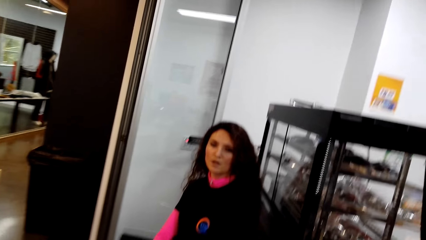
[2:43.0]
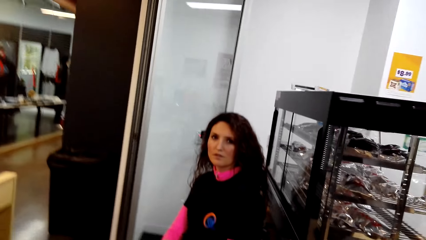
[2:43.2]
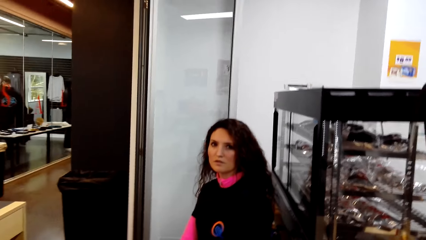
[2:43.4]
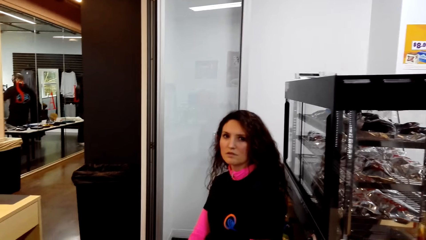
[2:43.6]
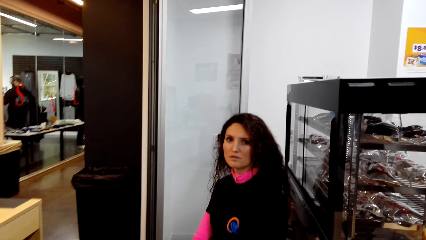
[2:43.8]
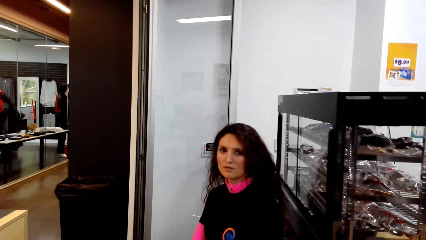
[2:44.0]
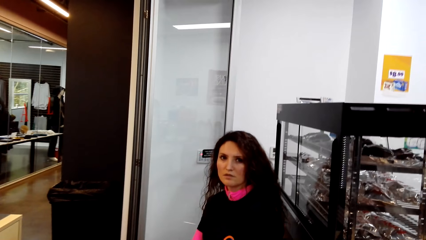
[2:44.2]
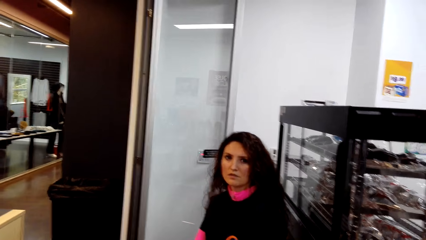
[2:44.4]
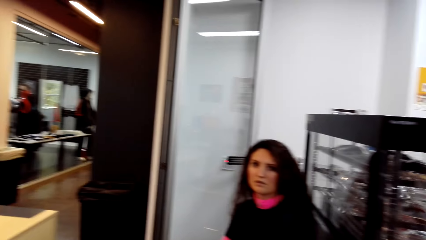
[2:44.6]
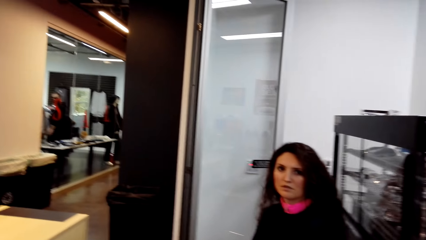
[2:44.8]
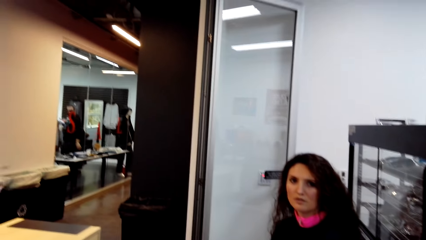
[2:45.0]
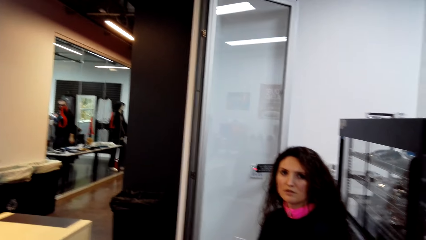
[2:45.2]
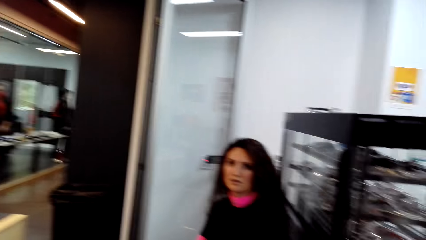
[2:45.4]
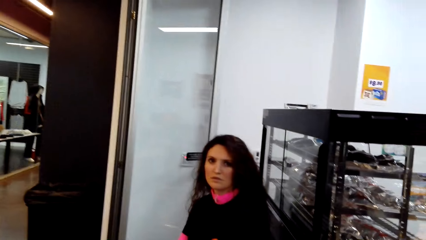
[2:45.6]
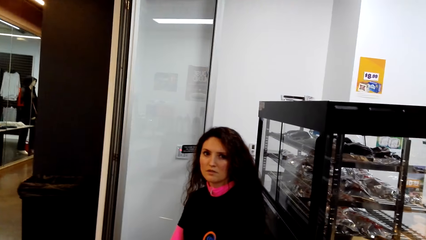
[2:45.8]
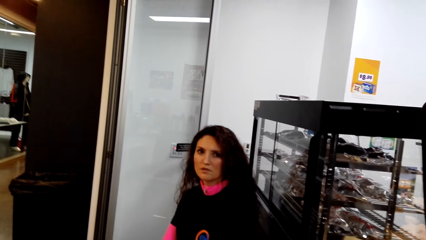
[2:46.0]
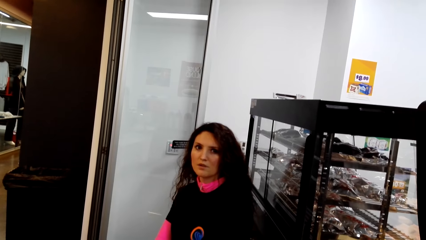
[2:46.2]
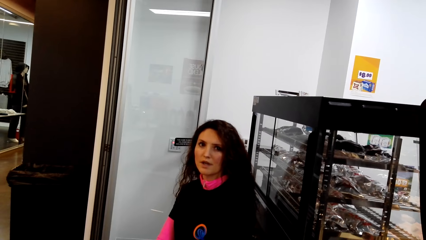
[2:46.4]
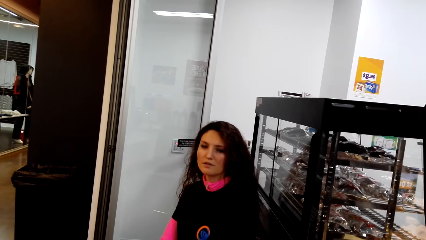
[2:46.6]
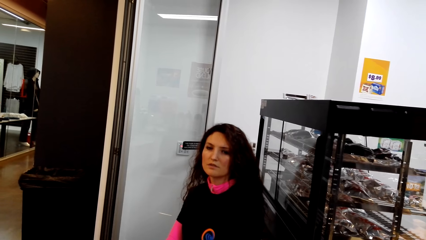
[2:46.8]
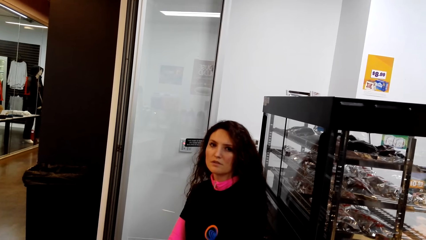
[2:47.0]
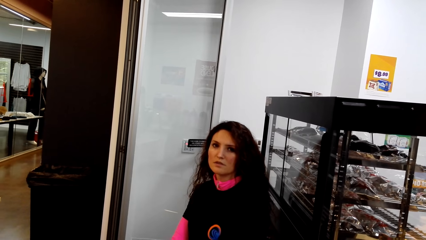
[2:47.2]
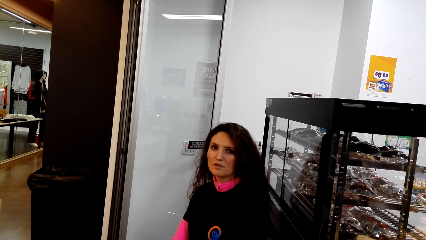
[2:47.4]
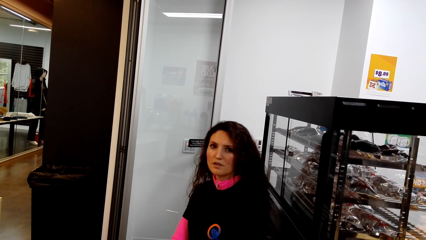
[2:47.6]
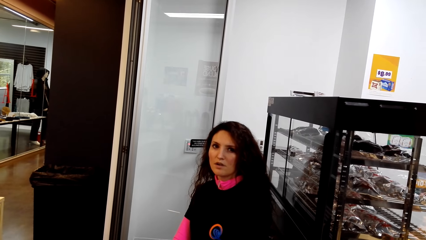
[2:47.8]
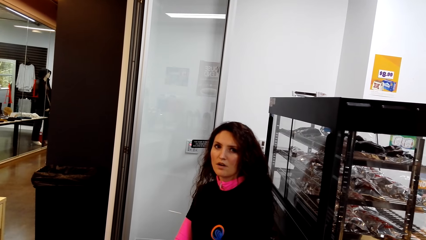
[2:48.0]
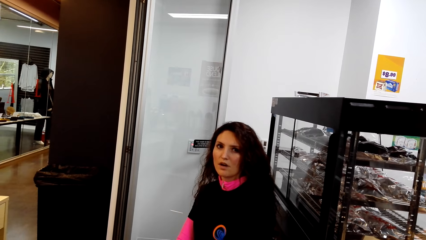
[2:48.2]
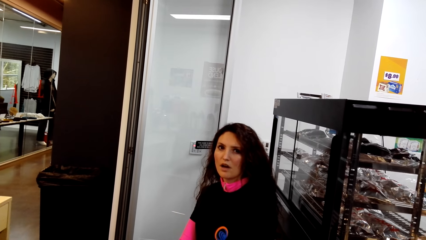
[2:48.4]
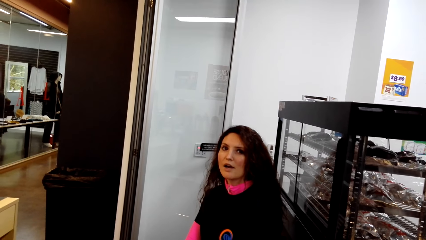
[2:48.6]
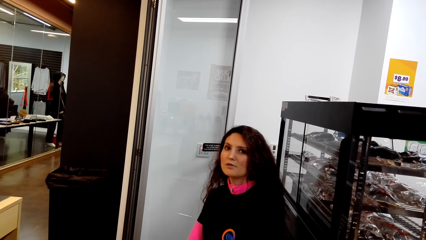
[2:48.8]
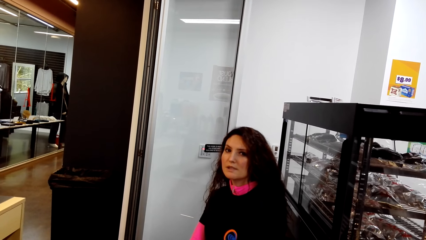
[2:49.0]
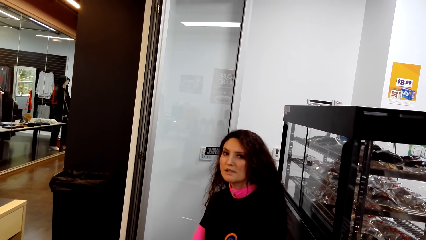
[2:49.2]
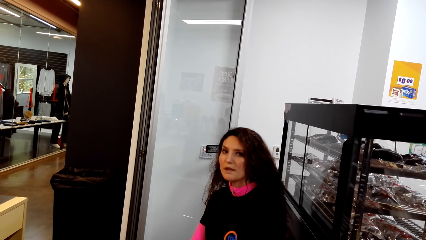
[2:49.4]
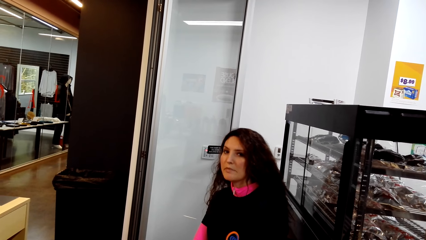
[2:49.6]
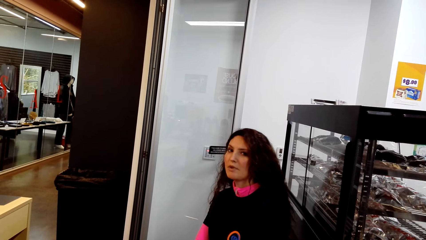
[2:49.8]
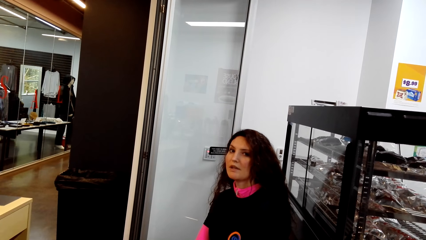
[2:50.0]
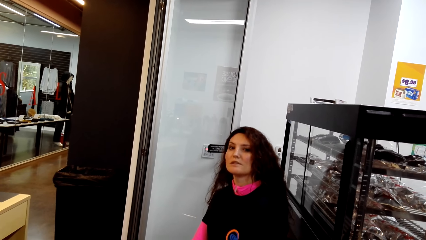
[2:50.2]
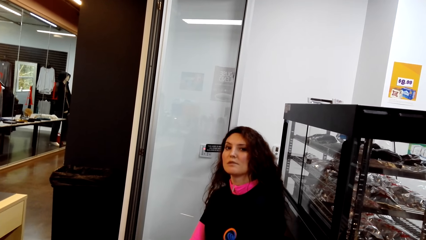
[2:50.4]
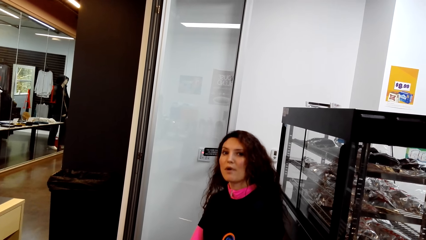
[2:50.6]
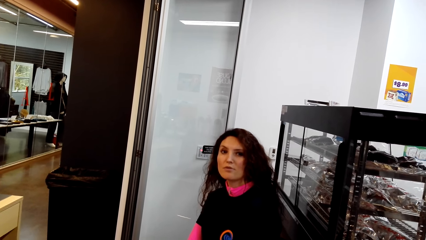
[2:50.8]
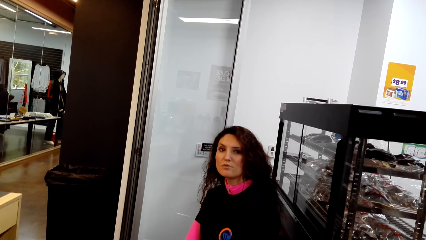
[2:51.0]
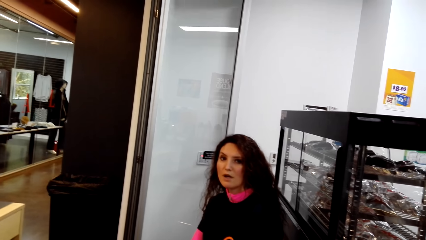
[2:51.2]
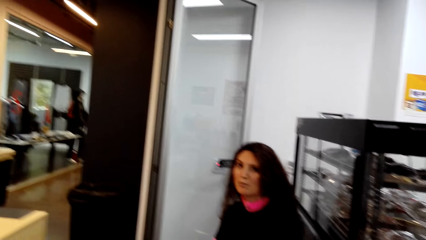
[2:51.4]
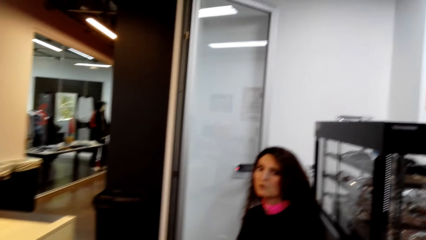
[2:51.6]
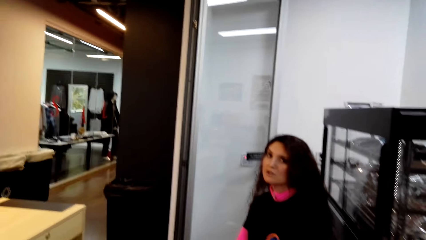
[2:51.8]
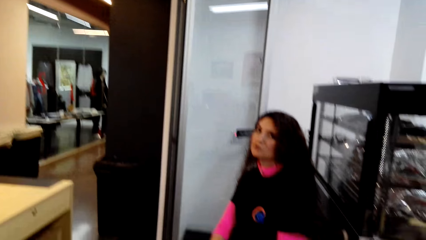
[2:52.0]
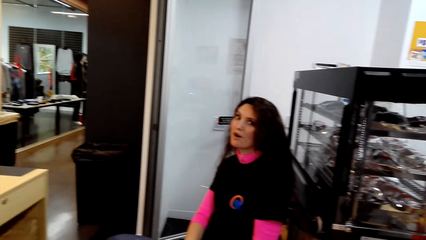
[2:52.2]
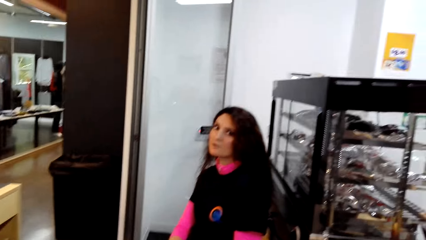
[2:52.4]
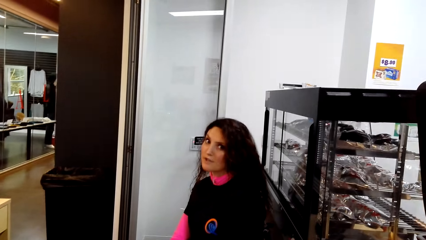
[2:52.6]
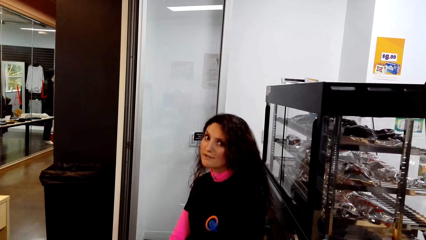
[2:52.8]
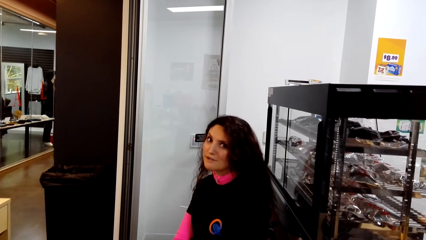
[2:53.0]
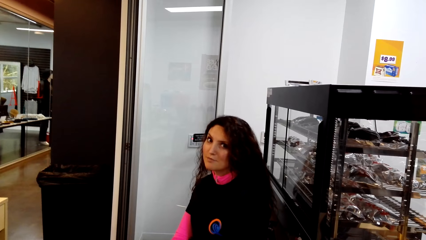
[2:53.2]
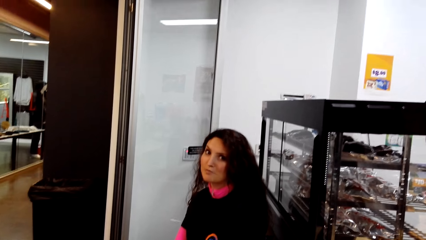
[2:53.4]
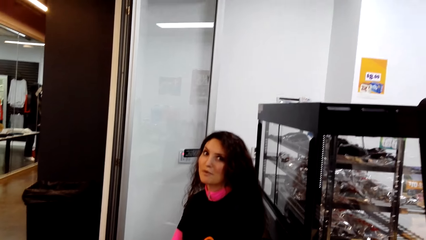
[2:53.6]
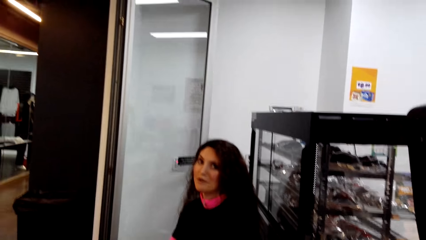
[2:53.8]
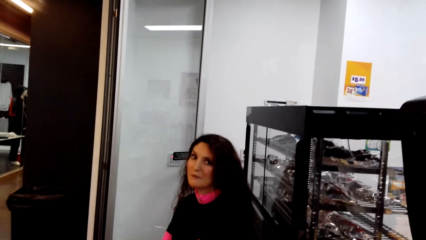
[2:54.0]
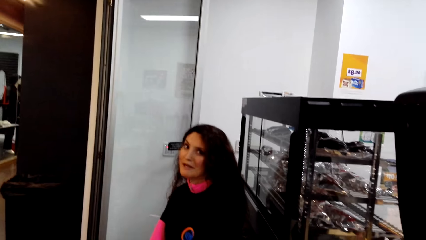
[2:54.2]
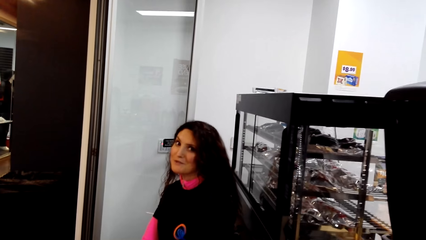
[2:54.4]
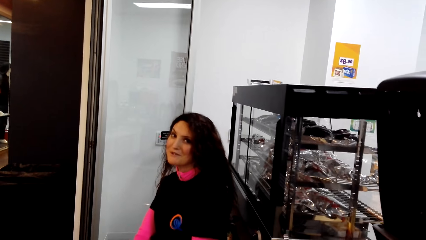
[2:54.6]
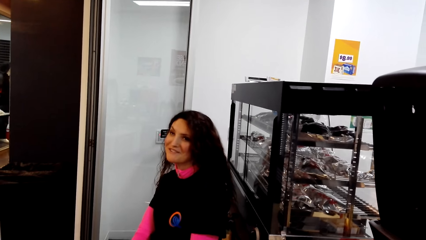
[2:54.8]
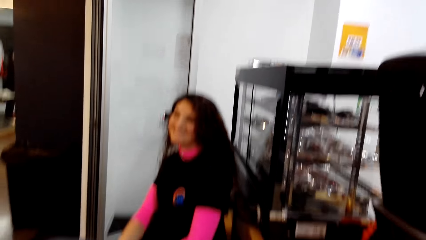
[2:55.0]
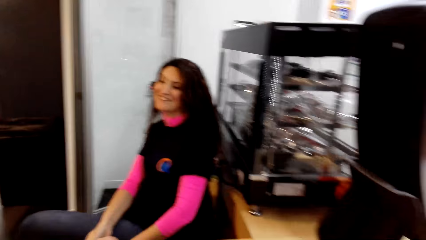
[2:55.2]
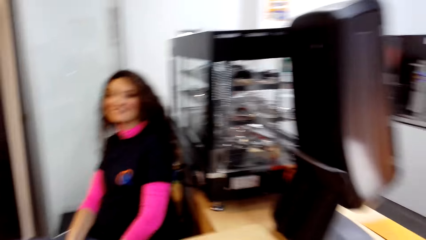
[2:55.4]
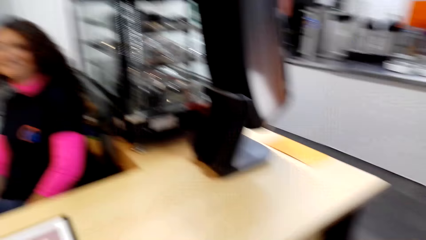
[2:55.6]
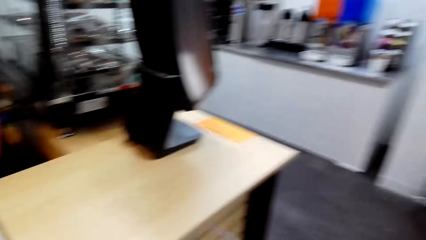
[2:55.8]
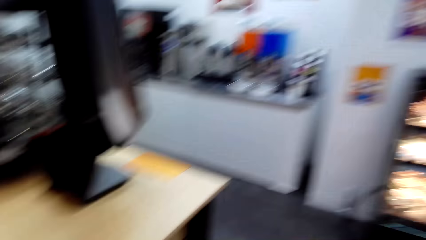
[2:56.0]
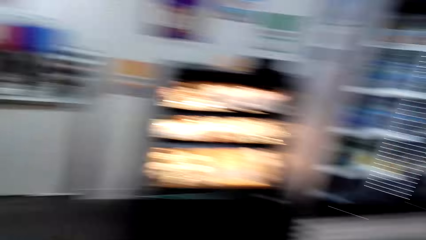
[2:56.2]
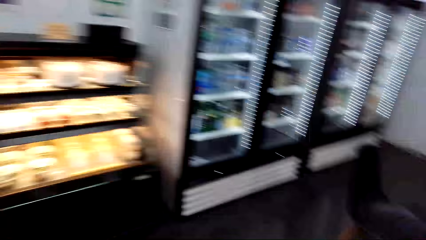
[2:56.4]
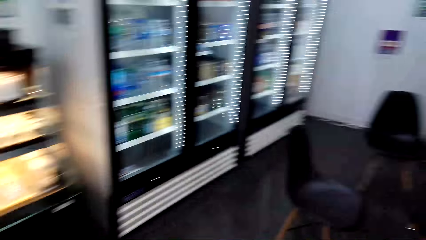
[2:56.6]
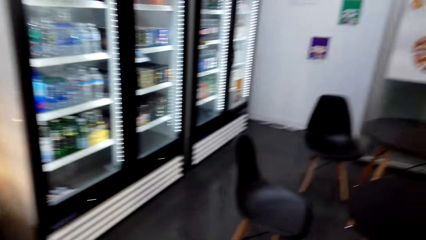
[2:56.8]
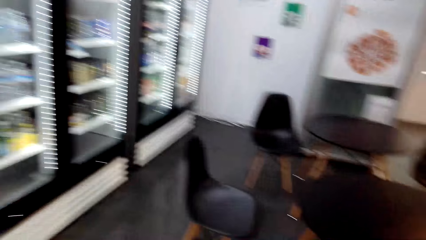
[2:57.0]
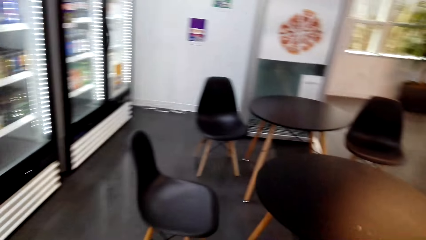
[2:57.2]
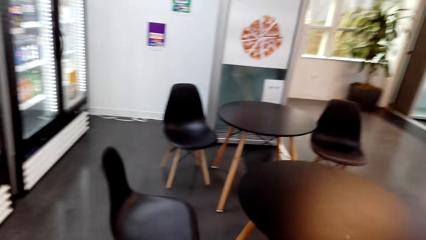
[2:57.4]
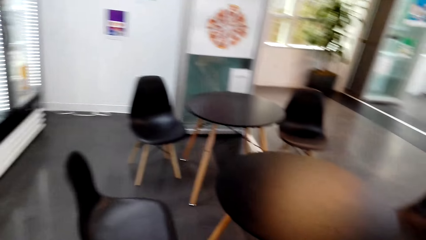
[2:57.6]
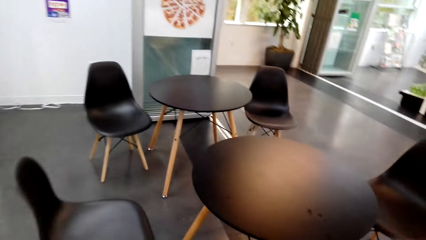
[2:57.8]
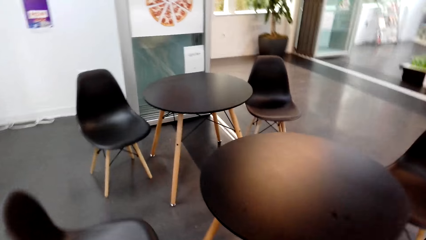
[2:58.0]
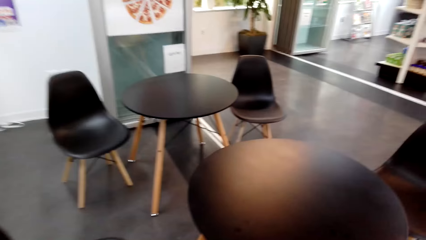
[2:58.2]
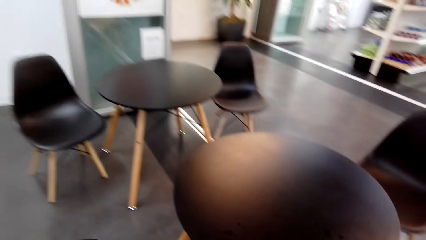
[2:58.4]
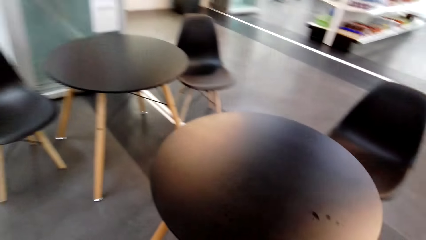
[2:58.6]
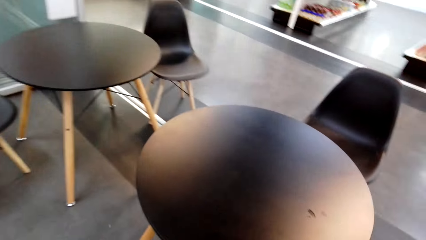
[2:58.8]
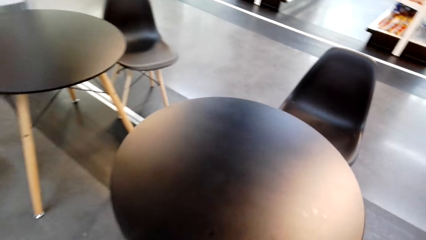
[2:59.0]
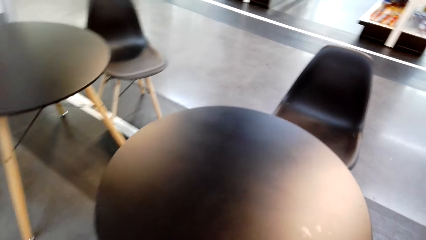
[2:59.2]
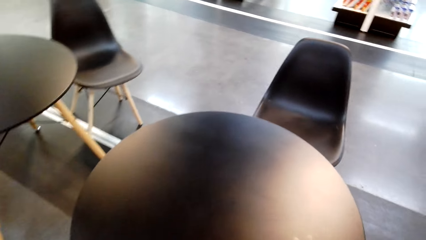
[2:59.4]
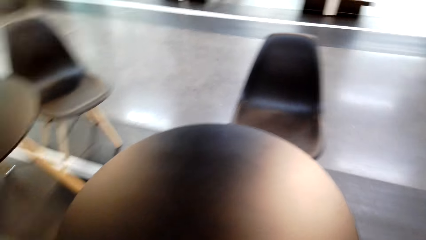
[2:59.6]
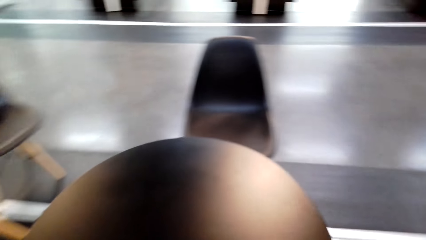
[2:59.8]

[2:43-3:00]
The camera wearer stands. They walk. They turn around the counter.
